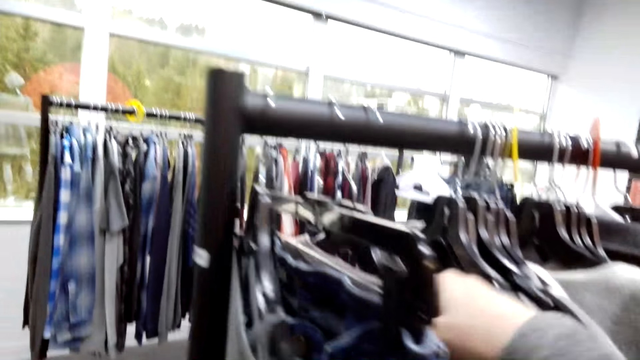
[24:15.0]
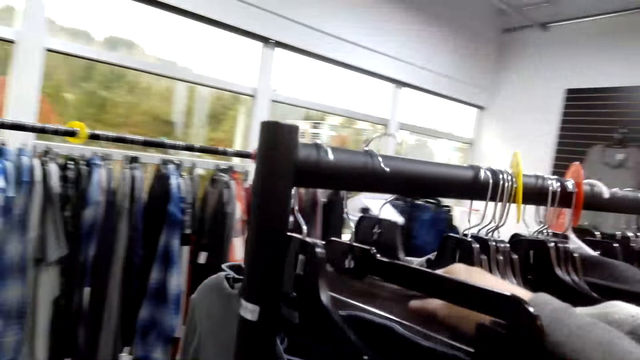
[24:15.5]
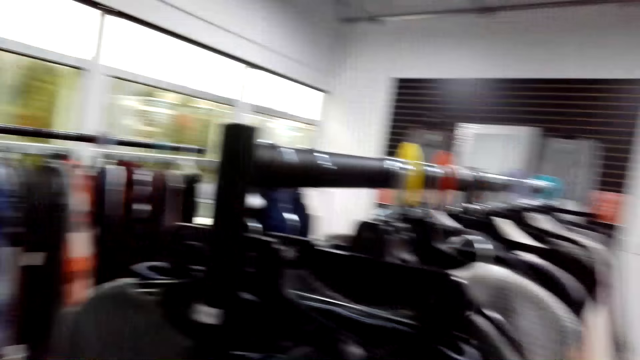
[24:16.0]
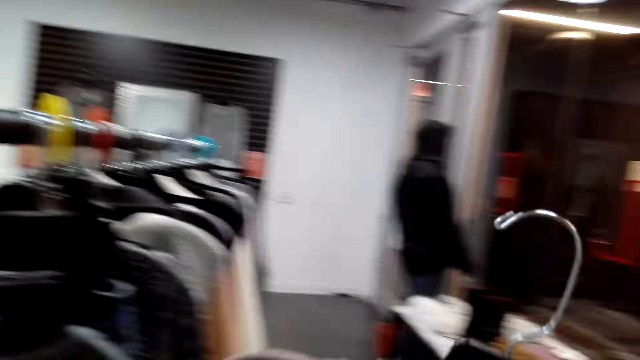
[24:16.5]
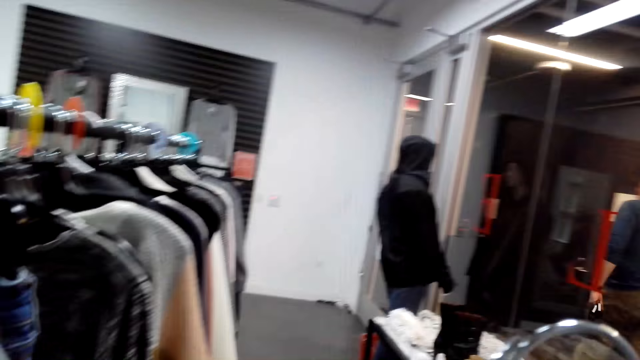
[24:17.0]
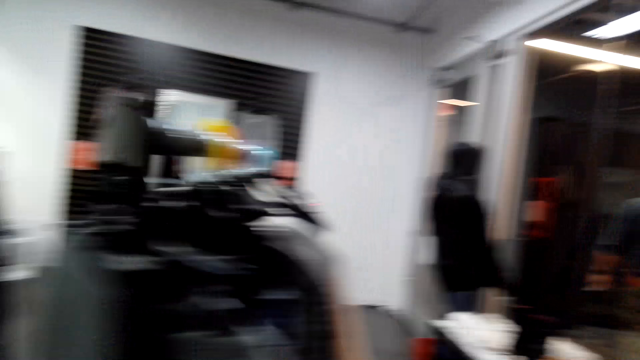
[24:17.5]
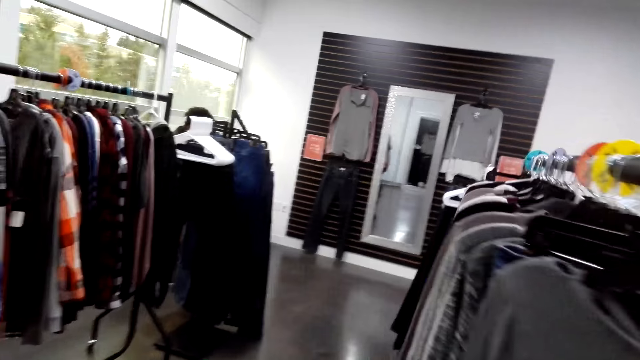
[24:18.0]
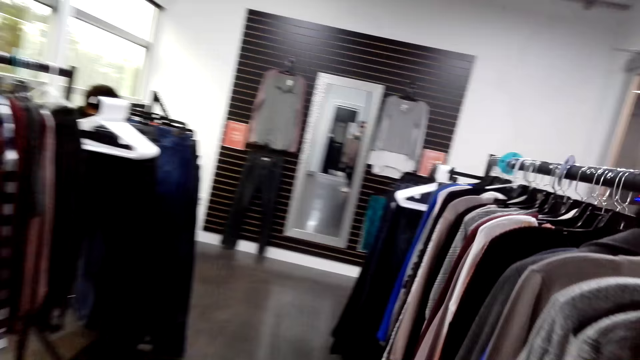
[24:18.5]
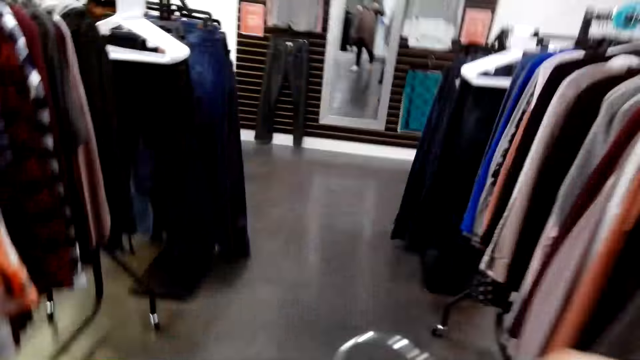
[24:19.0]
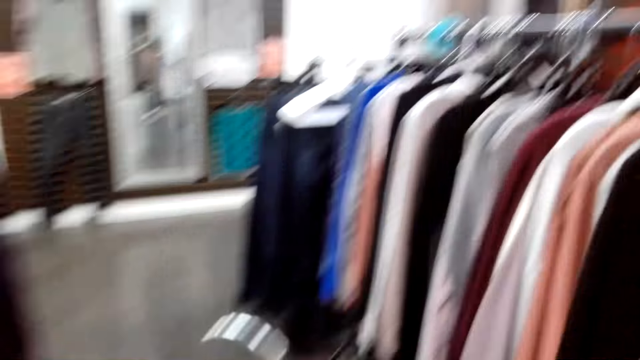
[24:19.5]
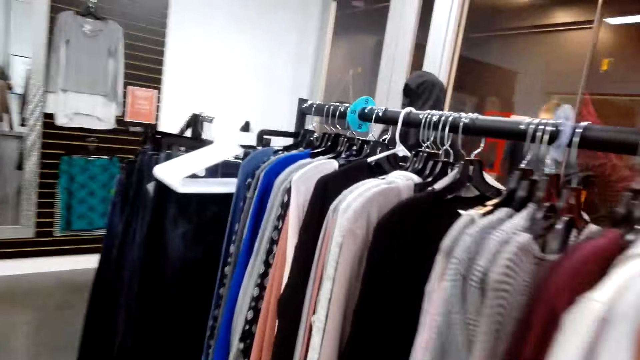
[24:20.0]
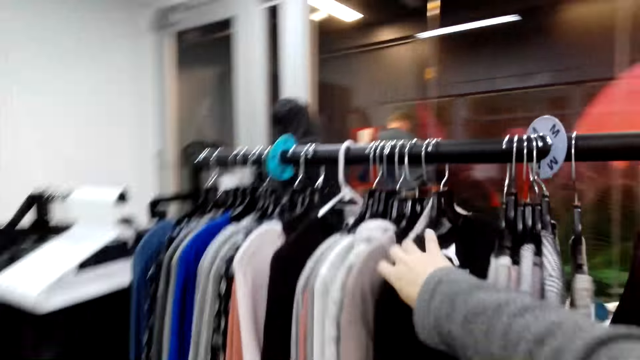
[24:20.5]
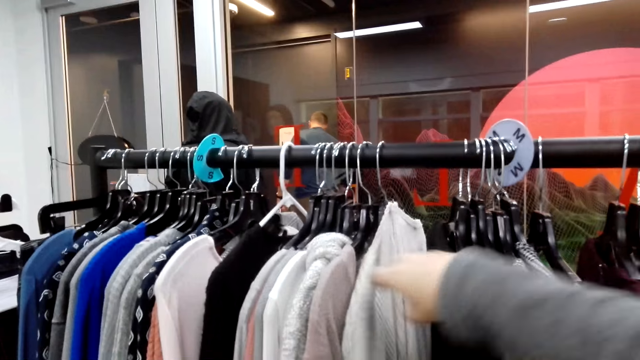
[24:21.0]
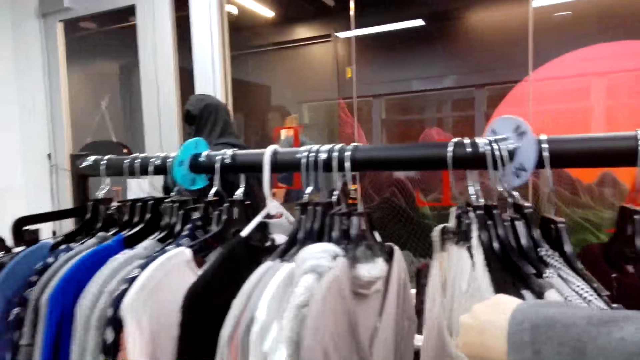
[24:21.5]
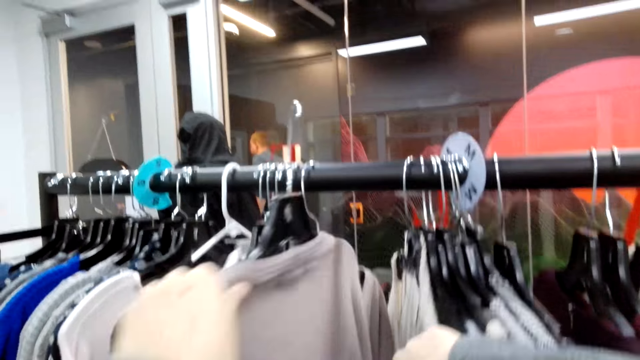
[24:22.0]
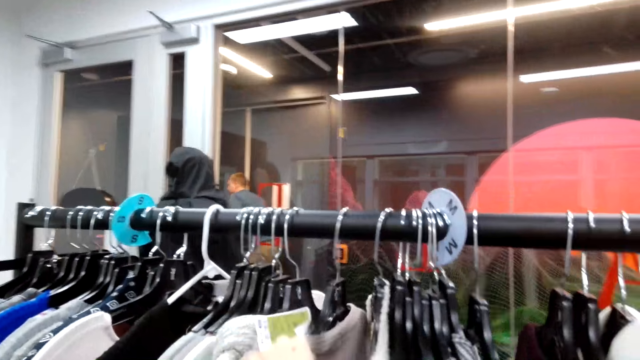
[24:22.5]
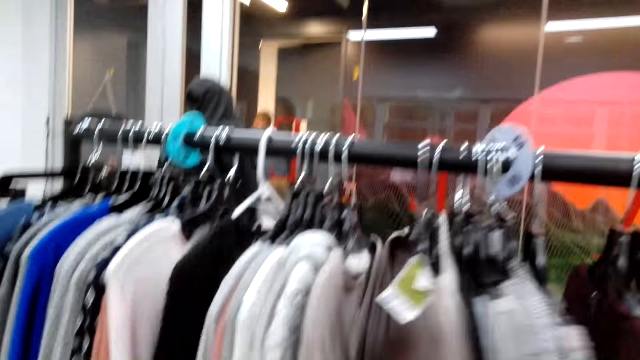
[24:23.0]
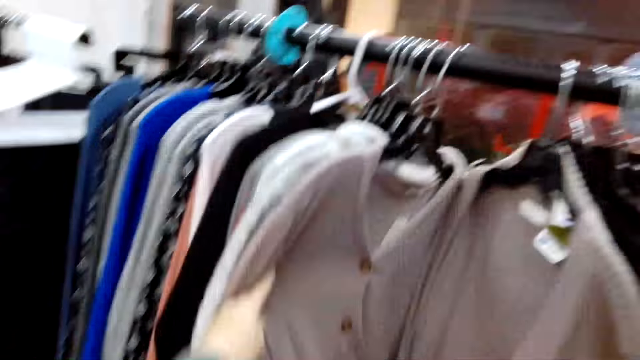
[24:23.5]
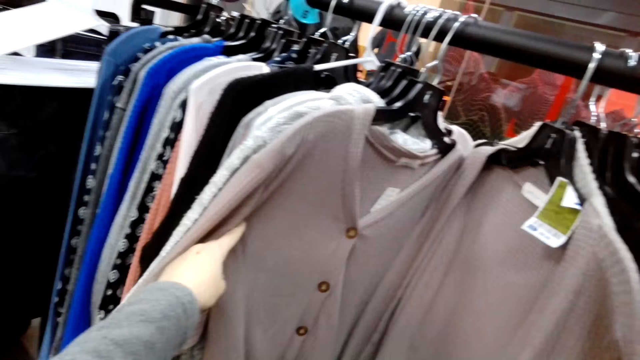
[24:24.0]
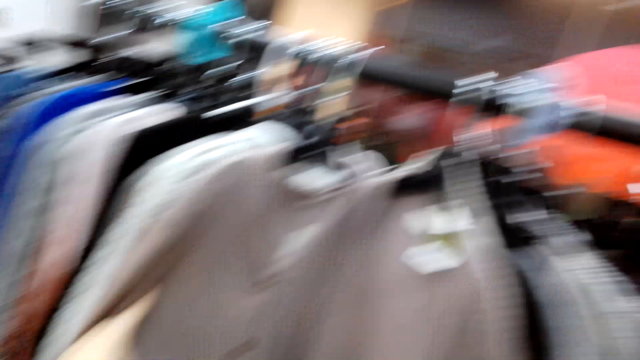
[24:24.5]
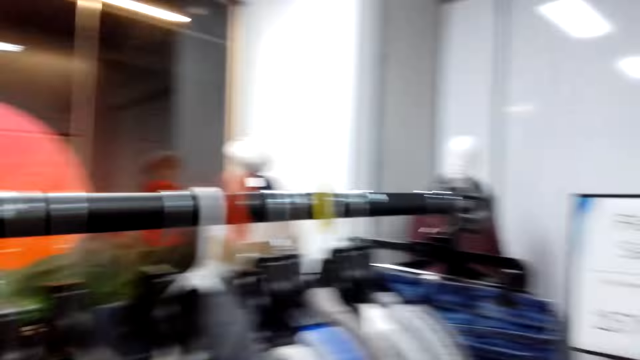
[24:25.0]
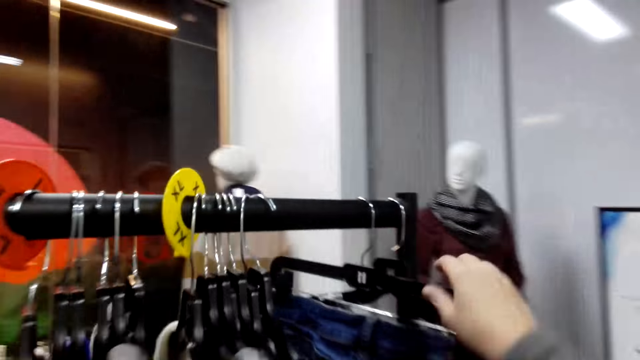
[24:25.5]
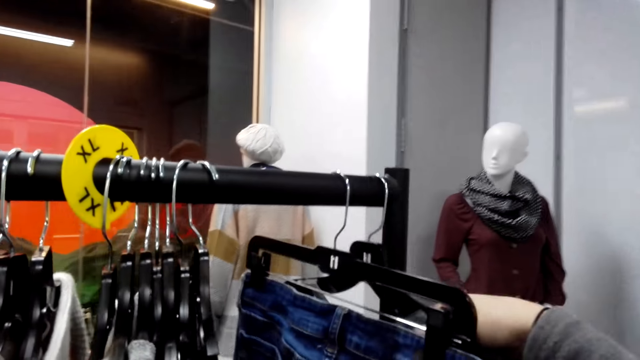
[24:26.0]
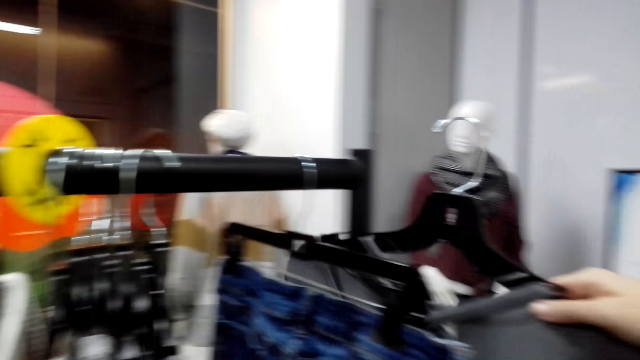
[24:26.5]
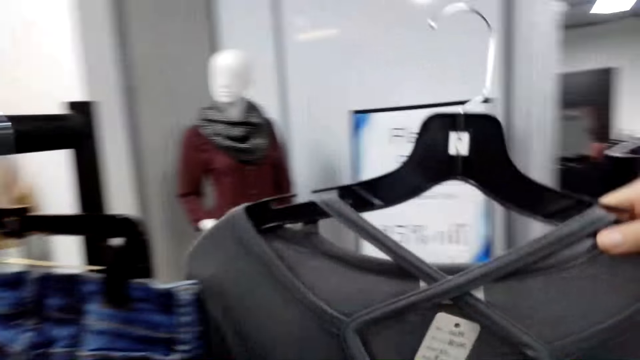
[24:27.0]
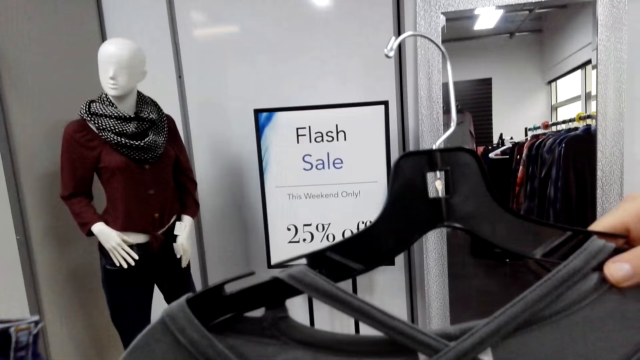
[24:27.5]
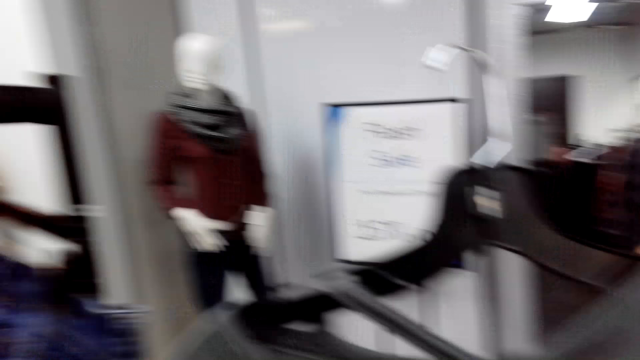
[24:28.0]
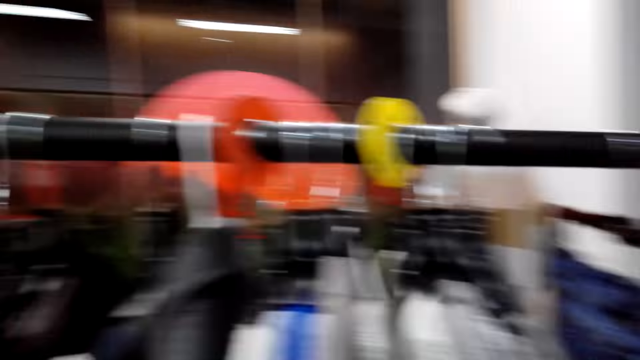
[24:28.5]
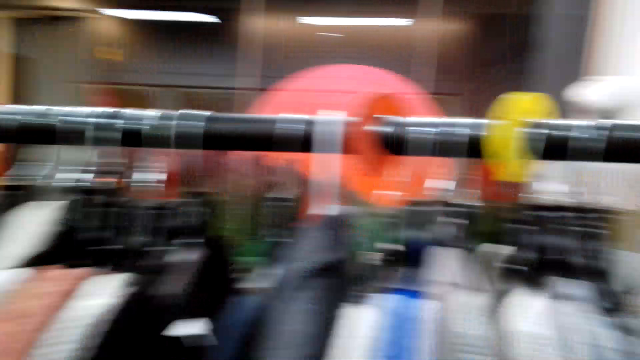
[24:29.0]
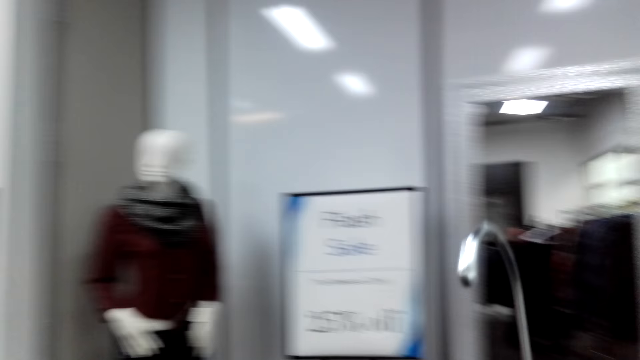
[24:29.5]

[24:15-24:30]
The camera wearer unhooks the sweater. They push clothes closer to each other. They hook the sweater on the hanging rod. They touch the sweater. They arrange the clothes on the hanging rod. They unhook the sweater on the hanging rod.

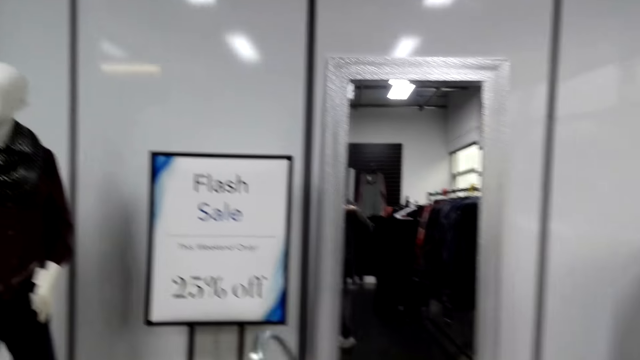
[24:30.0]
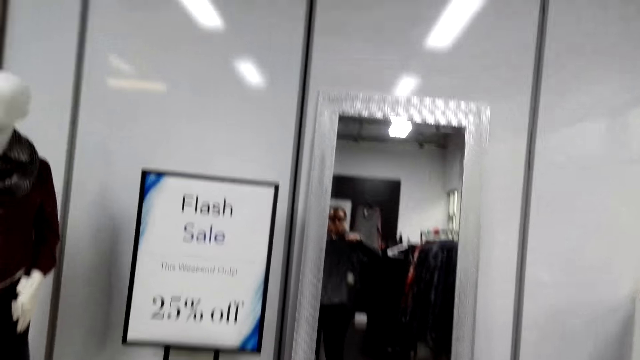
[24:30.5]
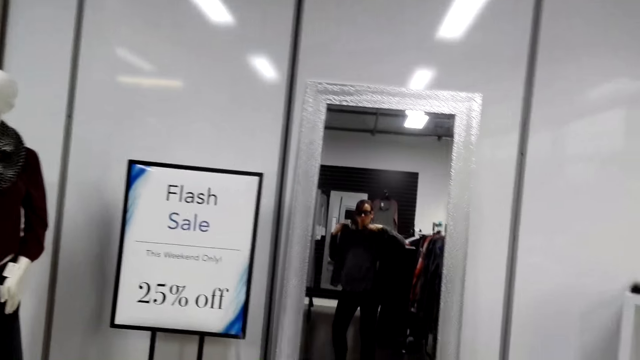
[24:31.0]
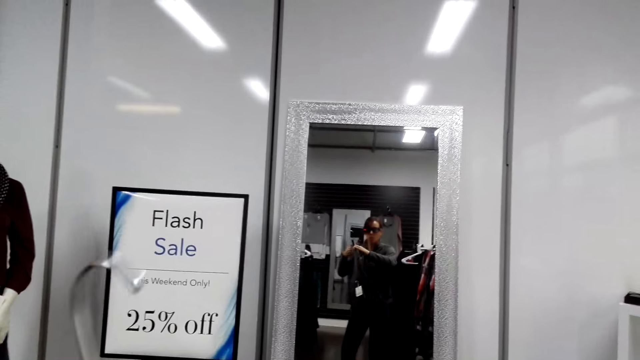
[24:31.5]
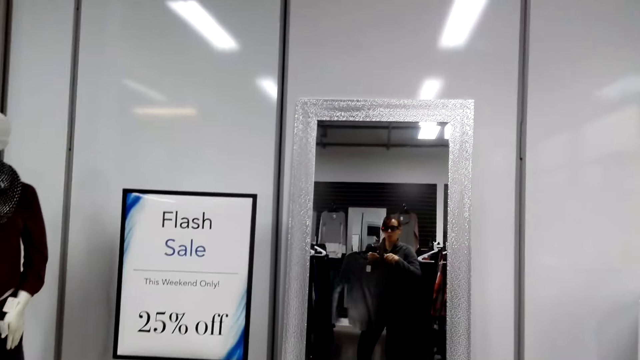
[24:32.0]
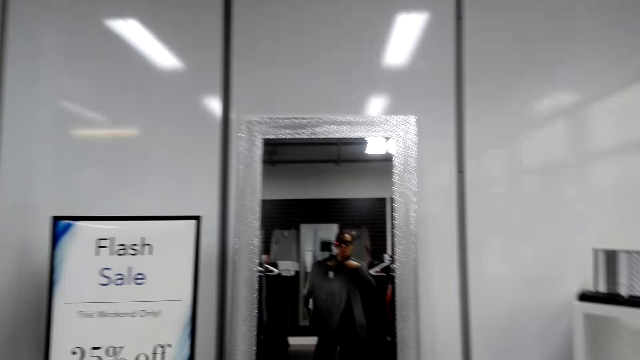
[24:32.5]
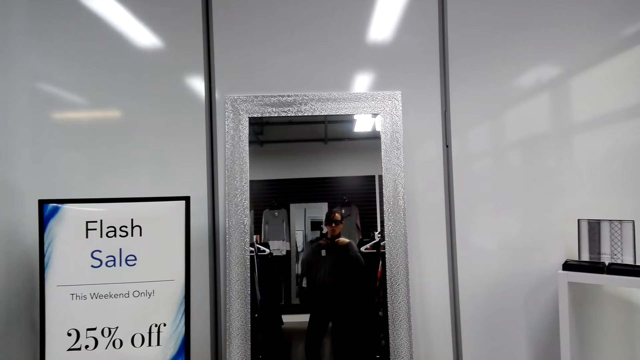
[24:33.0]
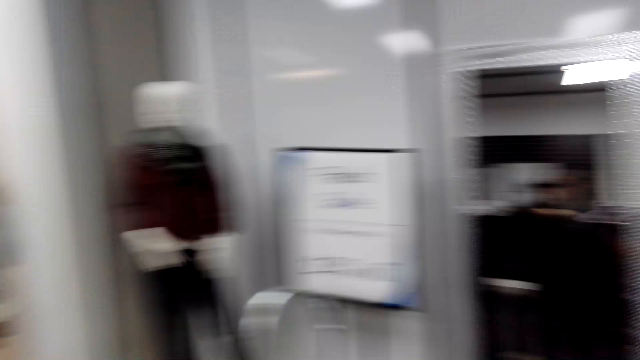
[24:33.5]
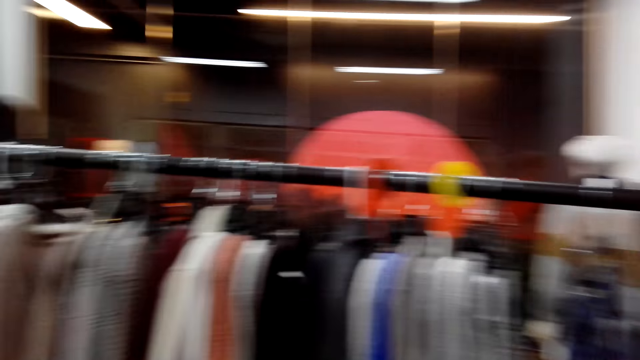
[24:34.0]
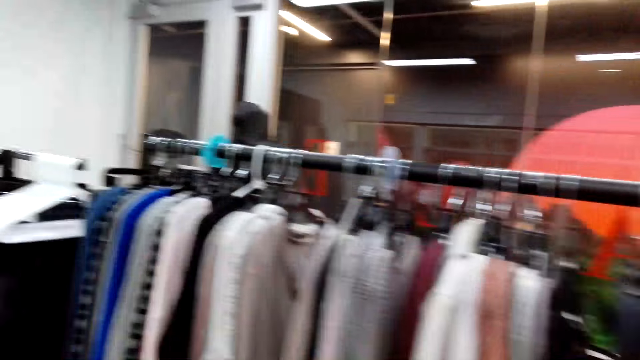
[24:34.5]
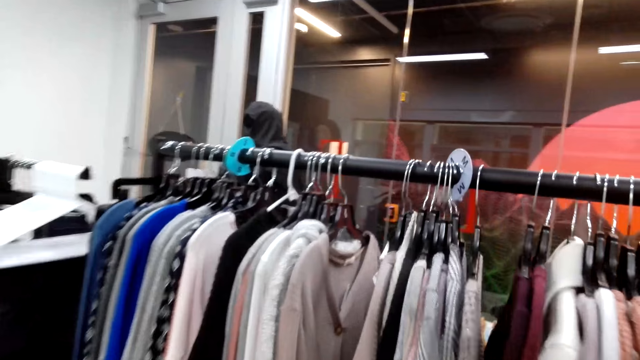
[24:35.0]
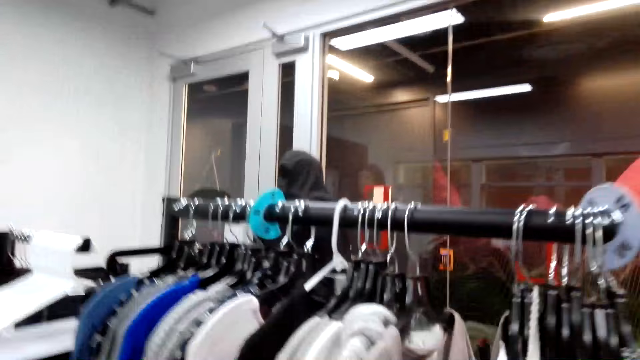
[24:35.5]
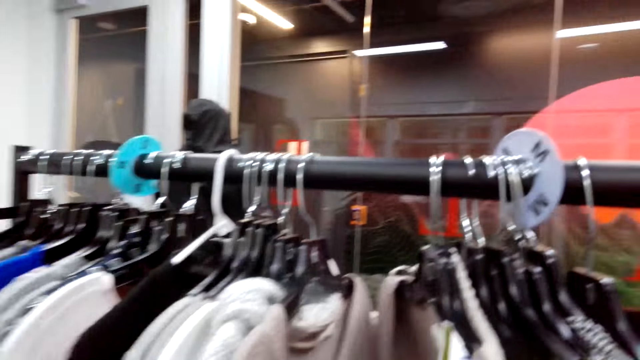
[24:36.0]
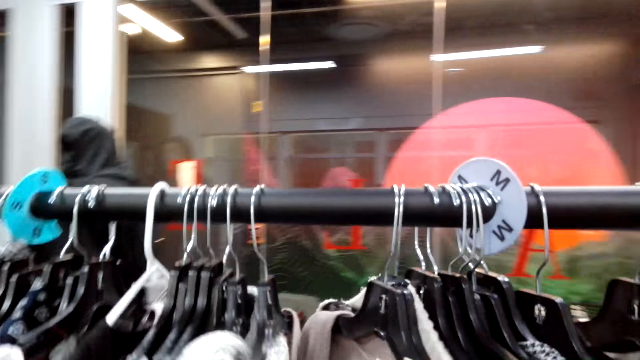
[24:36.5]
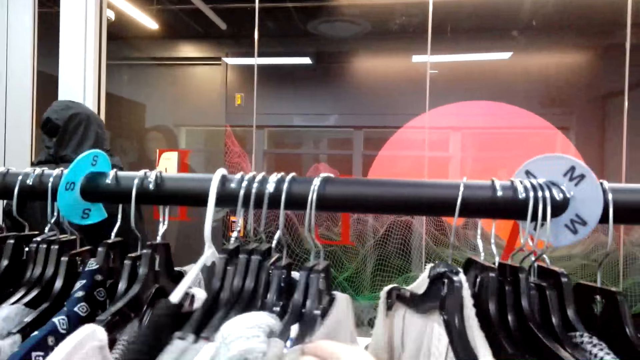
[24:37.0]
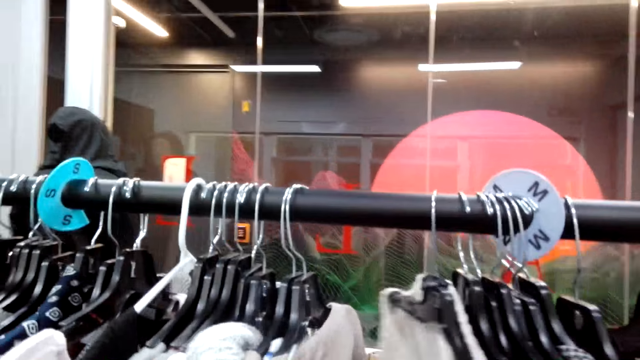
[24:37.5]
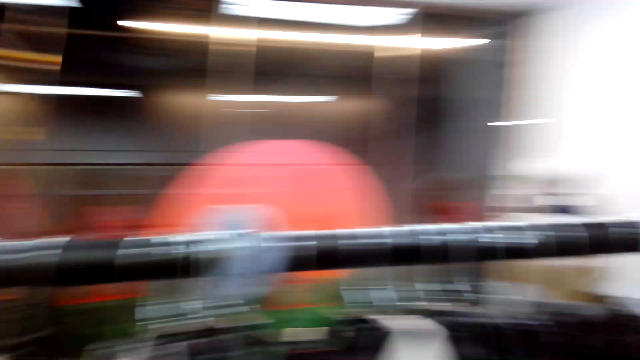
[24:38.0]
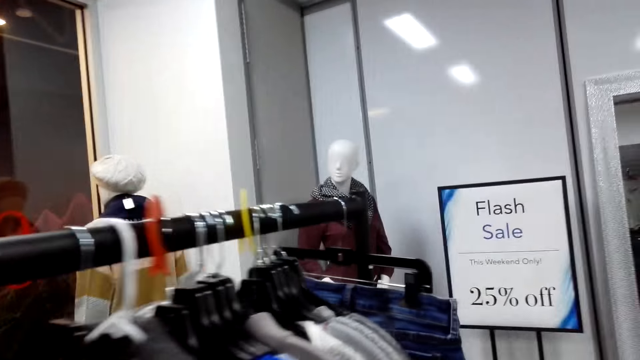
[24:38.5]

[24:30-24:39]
The camera wearer turns the sweater. They move clothes on the hanging rod. They hook the sweater on the hanging rod.
